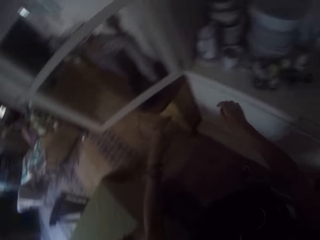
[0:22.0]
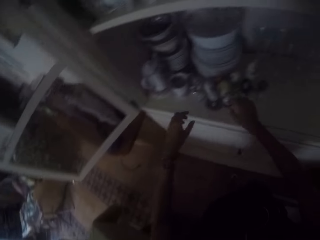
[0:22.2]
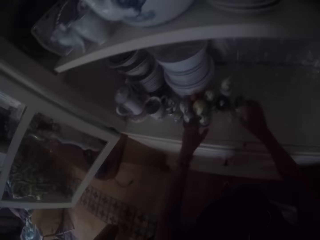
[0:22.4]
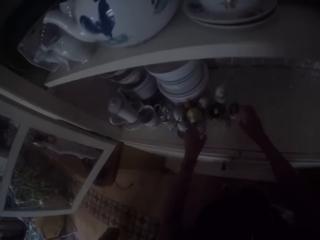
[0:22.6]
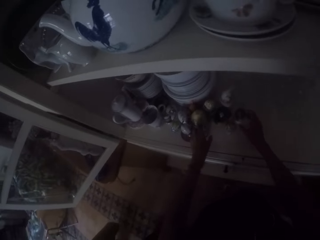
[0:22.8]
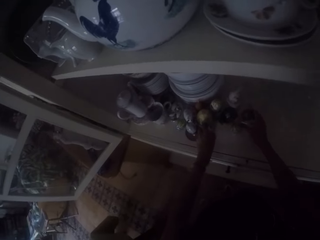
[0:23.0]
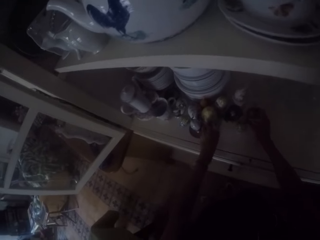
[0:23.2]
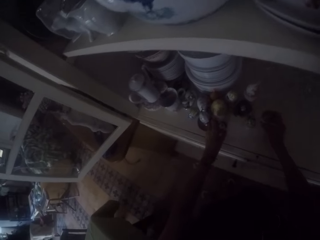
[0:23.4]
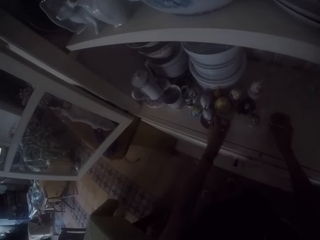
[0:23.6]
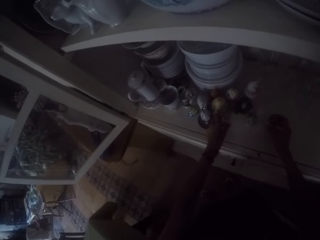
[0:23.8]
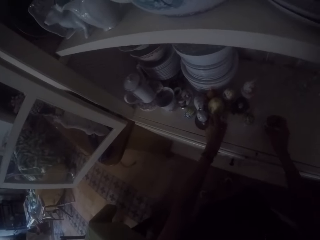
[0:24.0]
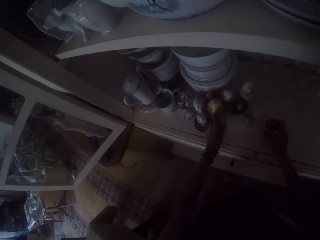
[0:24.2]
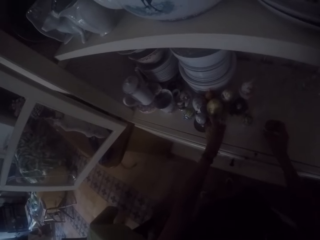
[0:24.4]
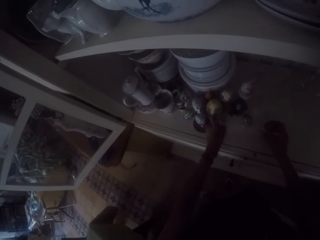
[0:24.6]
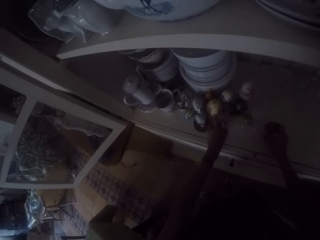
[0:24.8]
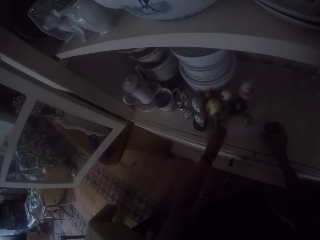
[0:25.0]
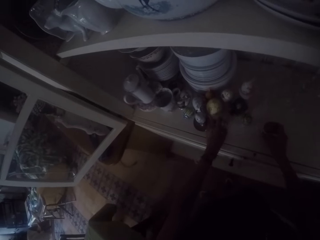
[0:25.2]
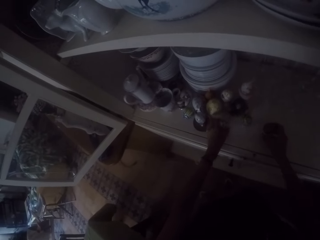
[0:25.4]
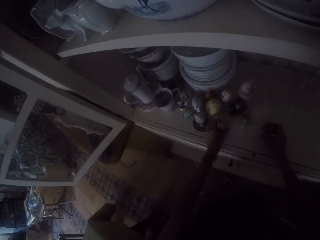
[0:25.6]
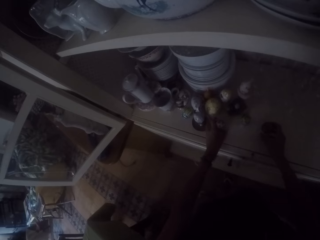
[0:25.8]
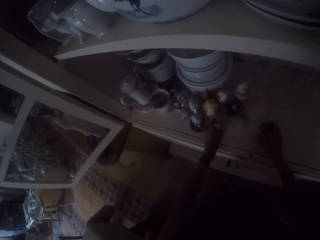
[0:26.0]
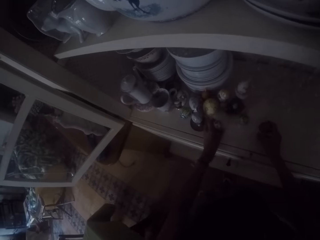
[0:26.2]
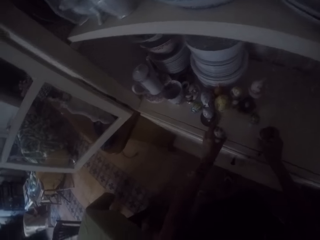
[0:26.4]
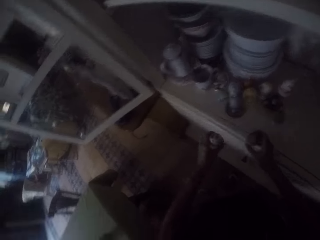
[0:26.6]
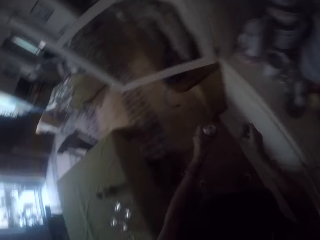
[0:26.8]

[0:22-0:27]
The camera wearer picks up a gastropod shell. They move two other ornaments from the shelf with both hands onto the table.

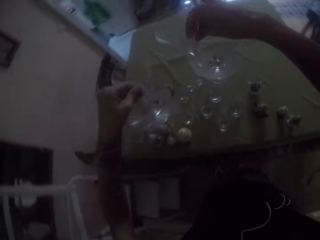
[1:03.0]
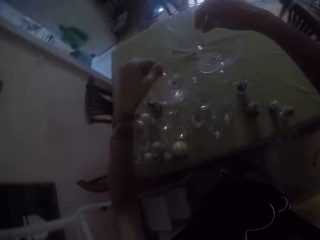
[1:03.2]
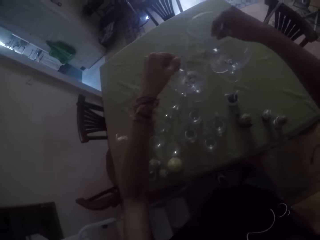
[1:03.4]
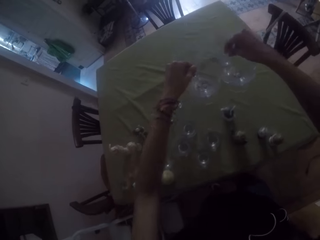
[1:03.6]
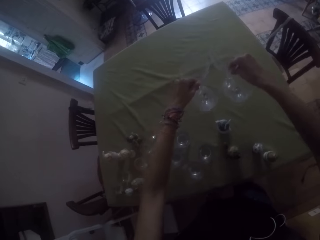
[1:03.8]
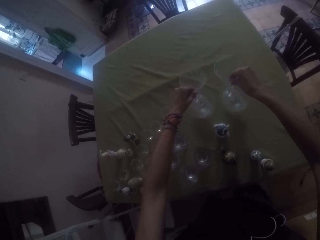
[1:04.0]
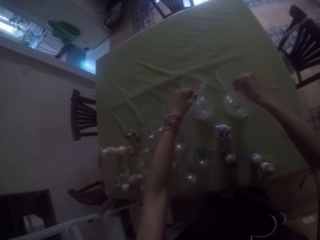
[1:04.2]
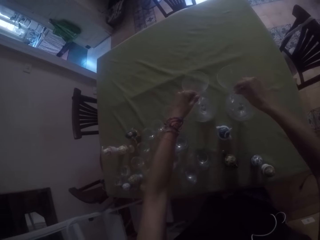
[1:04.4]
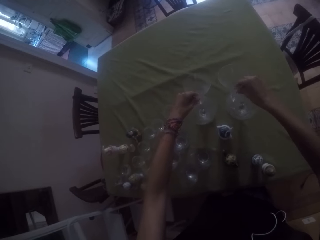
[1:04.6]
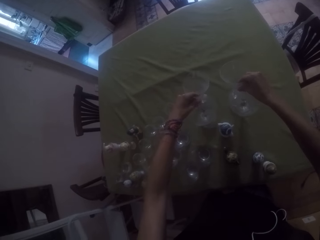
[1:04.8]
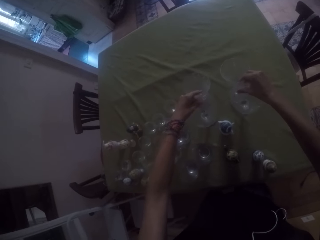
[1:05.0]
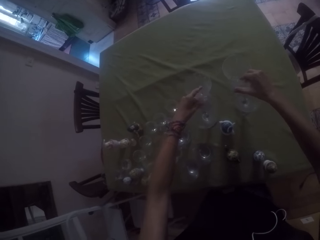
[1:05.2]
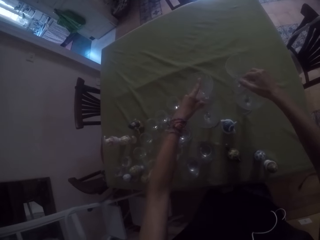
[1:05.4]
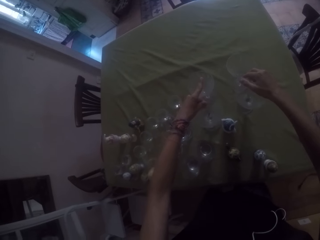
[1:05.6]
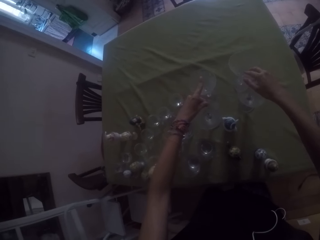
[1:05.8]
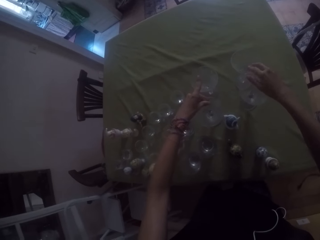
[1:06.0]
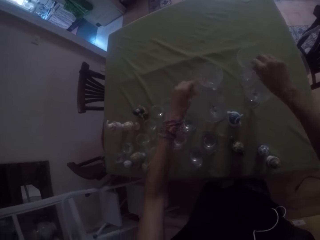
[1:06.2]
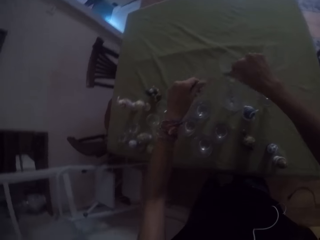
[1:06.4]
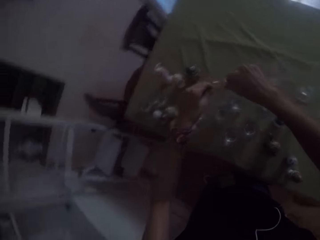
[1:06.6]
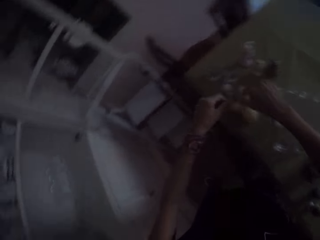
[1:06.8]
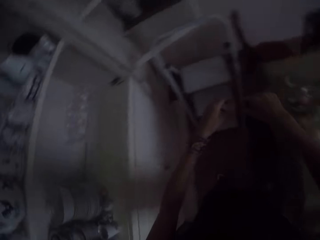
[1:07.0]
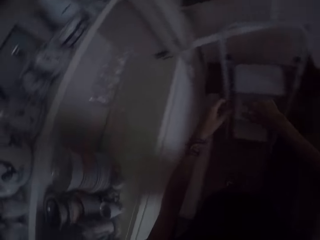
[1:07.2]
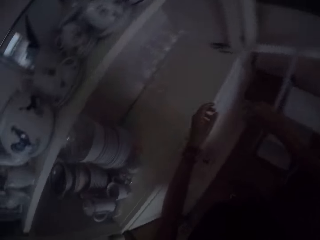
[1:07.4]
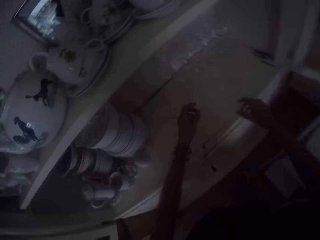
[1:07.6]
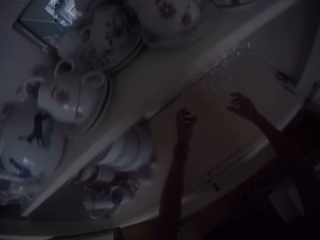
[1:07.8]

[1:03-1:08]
The camera wearer puts the wine glasses on the table. They pick up the wine glasses.

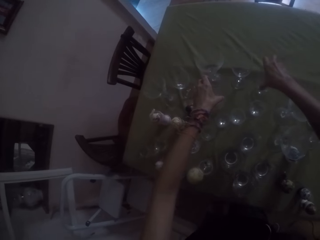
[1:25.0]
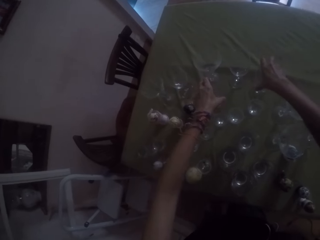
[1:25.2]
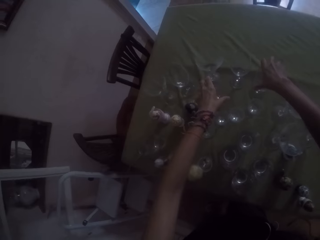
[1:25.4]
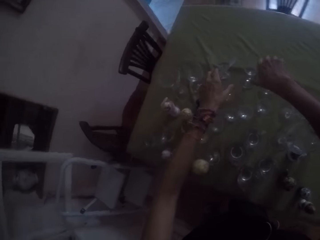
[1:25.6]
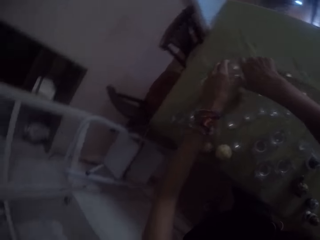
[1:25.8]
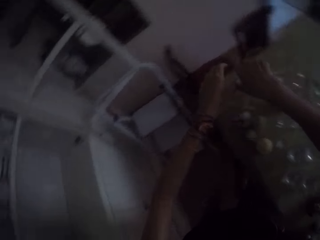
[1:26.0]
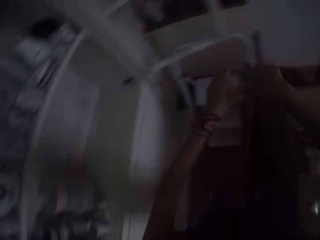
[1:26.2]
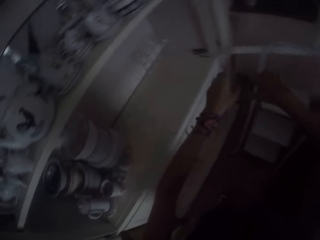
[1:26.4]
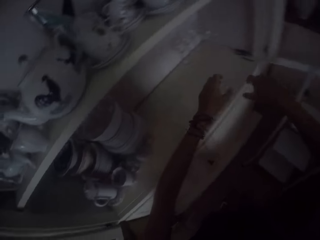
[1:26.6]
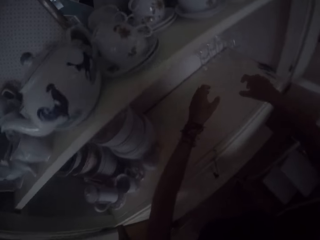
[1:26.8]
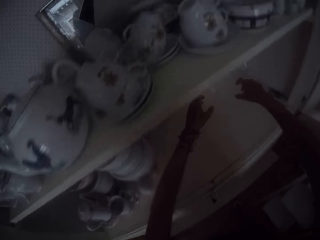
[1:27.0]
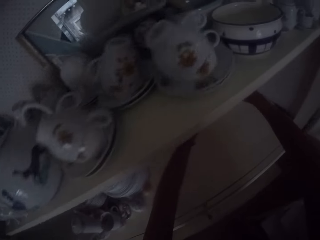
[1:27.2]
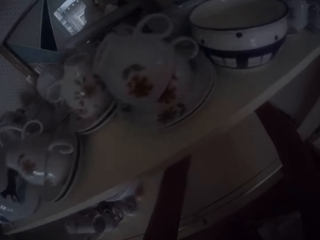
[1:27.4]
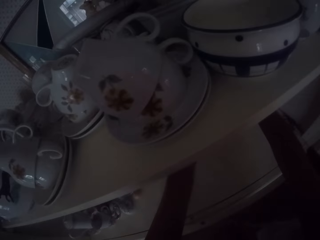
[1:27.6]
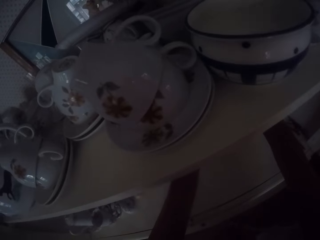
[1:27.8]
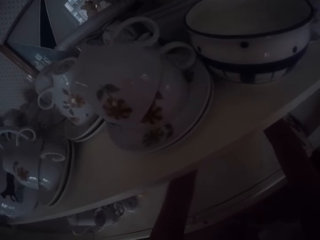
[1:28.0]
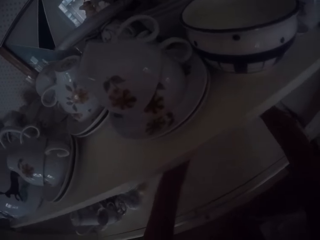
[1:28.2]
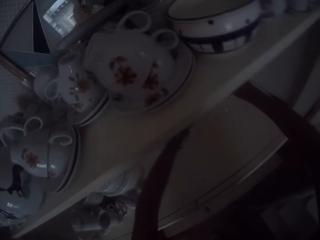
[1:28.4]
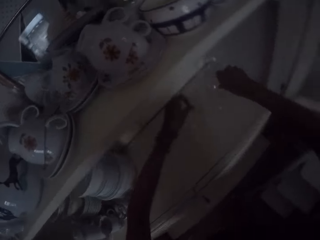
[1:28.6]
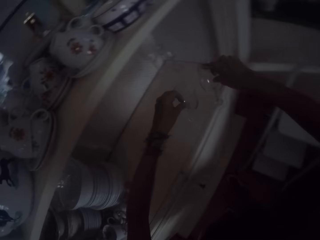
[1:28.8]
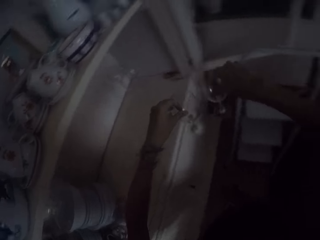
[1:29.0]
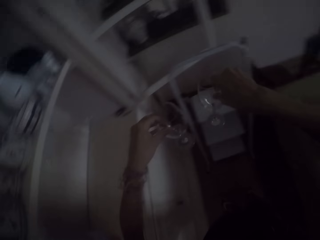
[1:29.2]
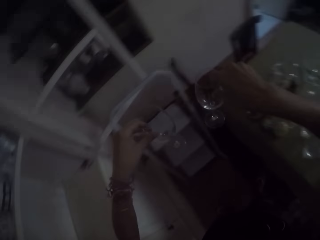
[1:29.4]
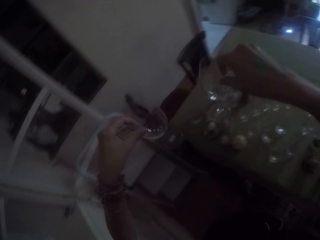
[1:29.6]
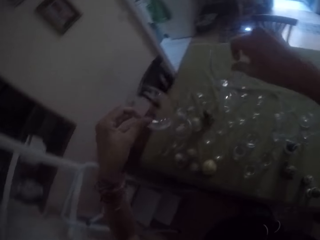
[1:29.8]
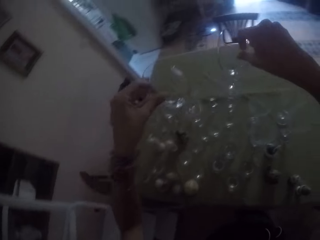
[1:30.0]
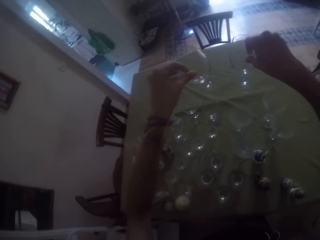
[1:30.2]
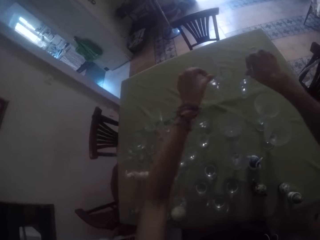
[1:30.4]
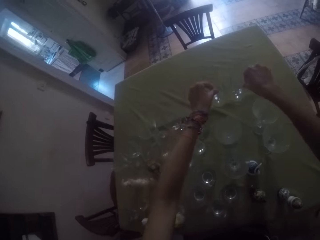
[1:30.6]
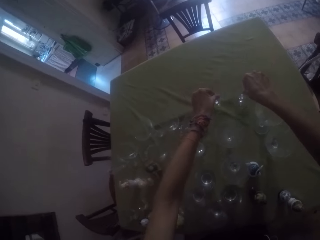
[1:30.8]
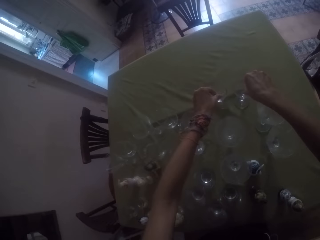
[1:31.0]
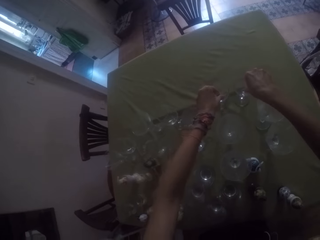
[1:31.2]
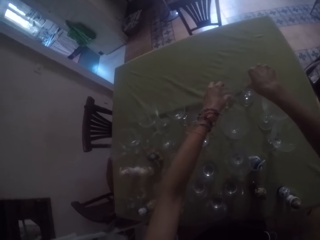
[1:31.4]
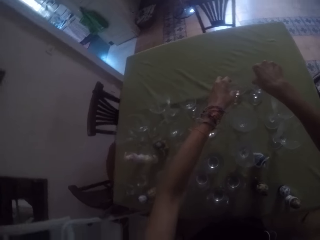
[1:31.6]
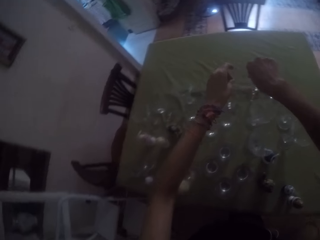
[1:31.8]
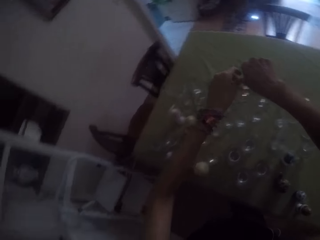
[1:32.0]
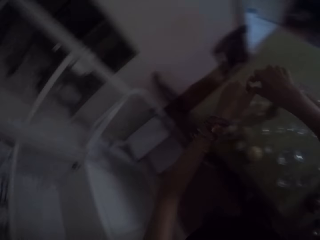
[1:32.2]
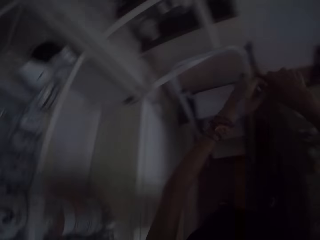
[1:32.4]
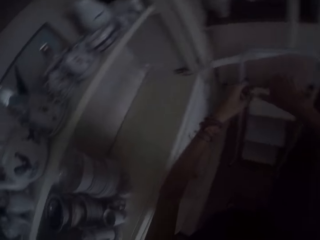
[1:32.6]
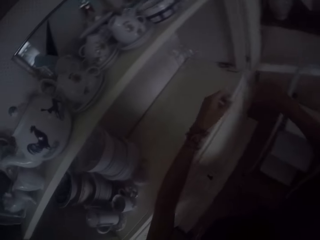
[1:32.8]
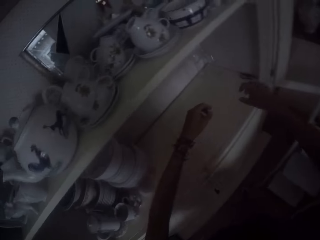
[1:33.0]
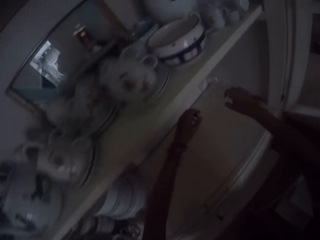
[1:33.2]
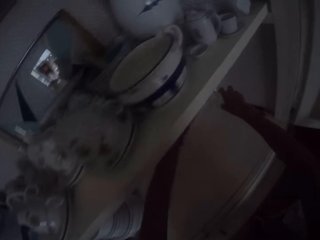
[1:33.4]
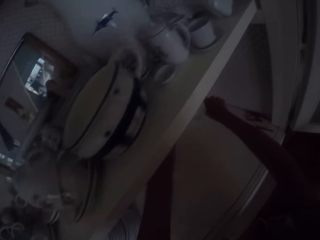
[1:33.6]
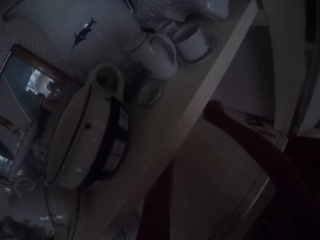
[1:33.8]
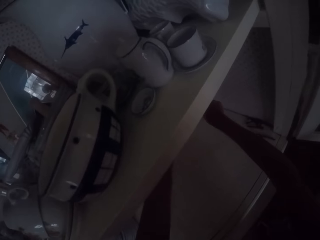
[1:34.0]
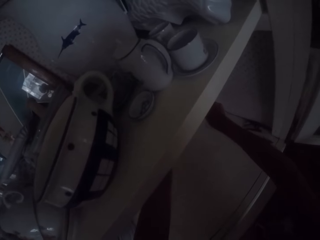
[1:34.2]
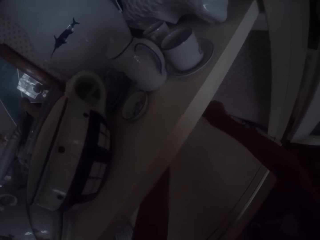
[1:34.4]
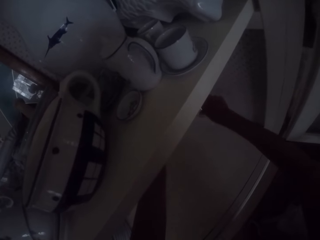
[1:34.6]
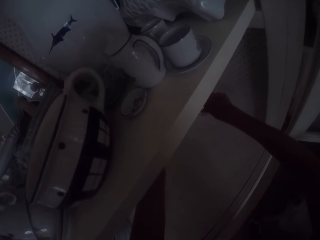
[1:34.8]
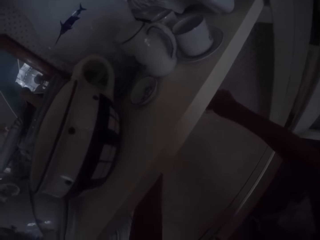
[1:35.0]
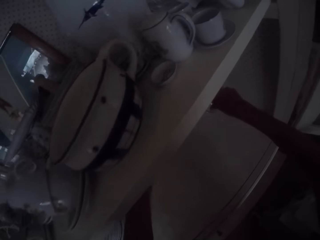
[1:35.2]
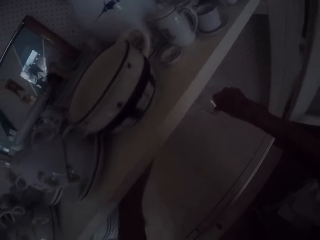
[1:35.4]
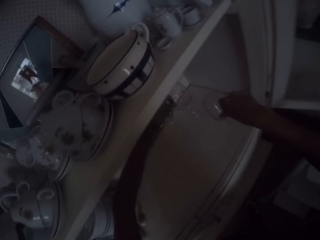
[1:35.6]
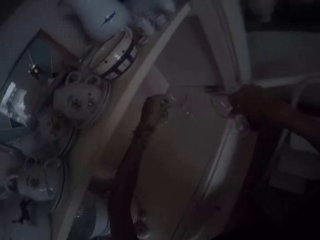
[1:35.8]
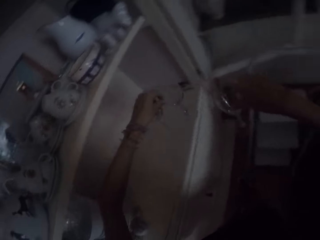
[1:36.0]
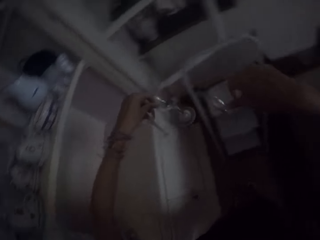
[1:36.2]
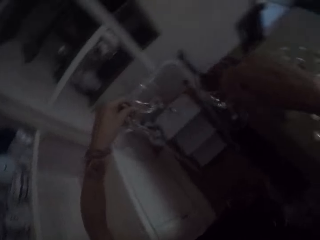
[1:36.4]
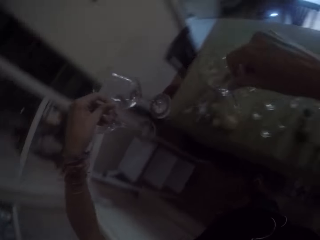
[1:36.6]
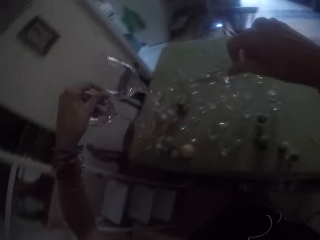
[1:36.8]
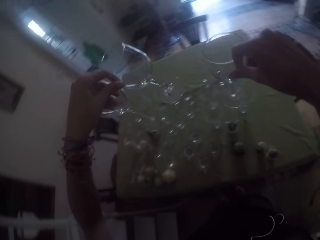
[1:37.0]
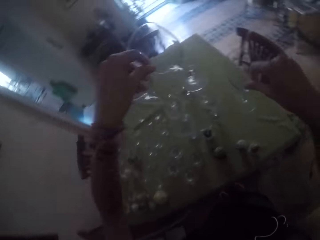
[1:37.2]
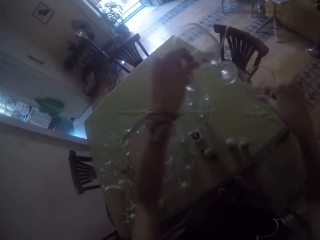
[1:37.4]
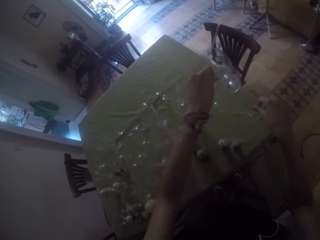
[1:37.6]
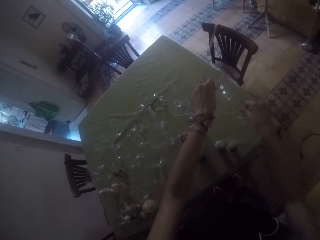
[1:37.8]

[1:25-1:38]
The camera wearer puts the wine glasses on the table. They pick up the wine glasses. They move two other wine glasses from the shelf with both hands onto the table. They pick up the wine glasses. They move three other wine glasses from the shelf with both hands onto the table.
